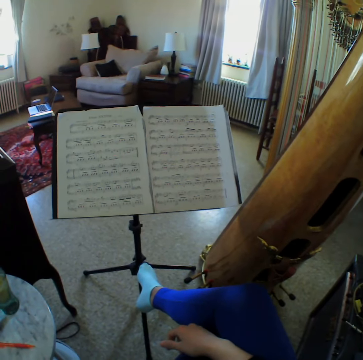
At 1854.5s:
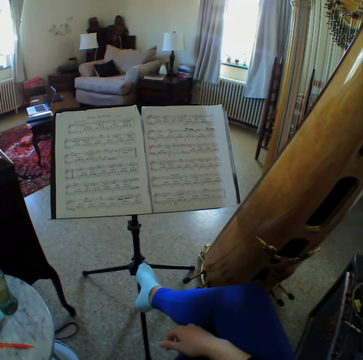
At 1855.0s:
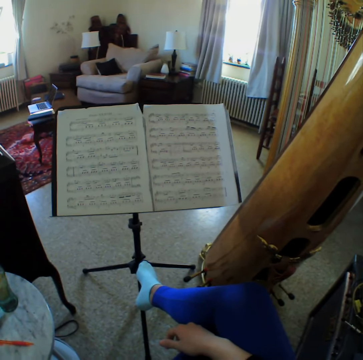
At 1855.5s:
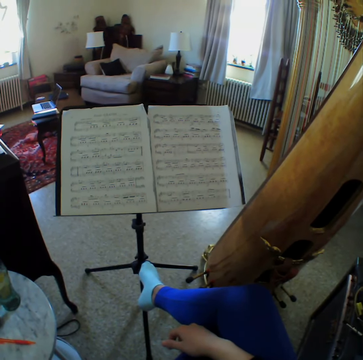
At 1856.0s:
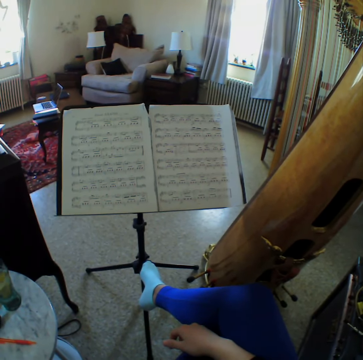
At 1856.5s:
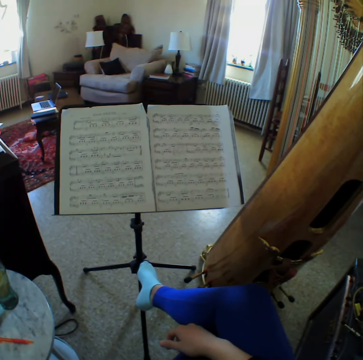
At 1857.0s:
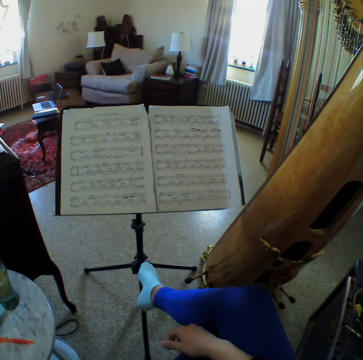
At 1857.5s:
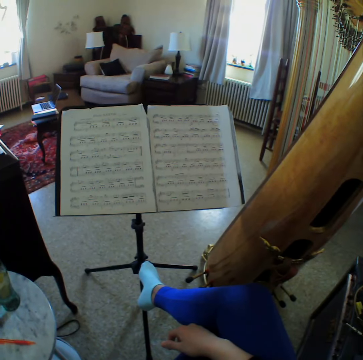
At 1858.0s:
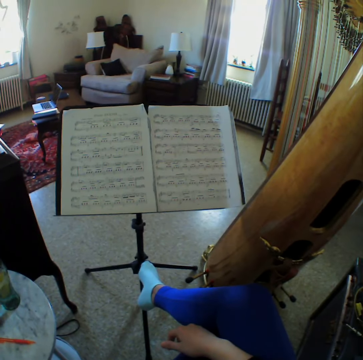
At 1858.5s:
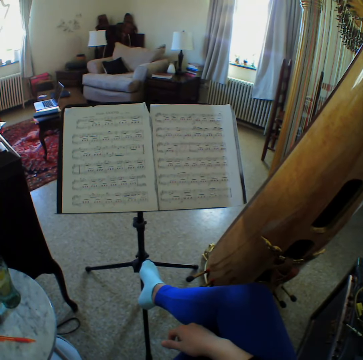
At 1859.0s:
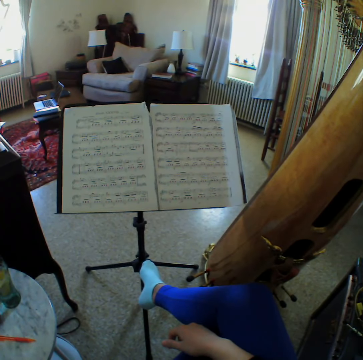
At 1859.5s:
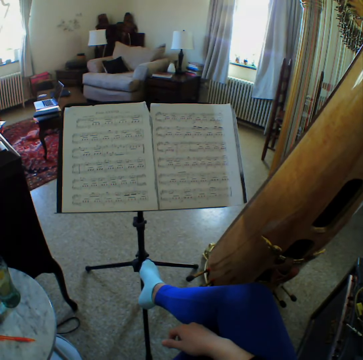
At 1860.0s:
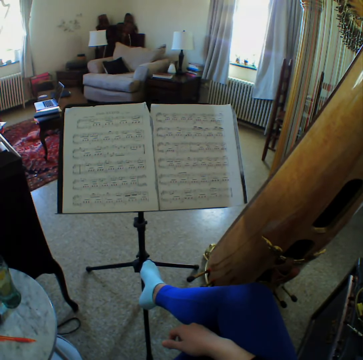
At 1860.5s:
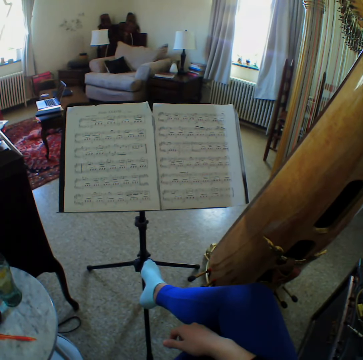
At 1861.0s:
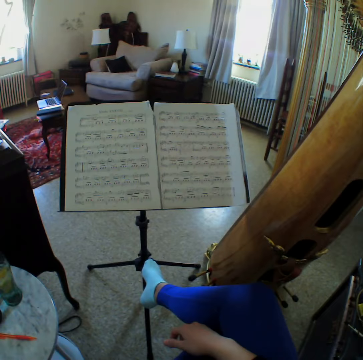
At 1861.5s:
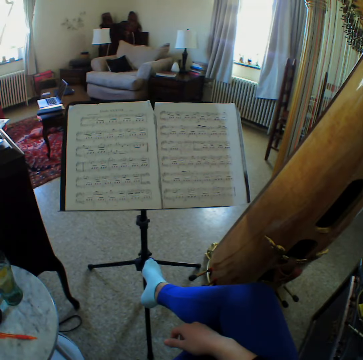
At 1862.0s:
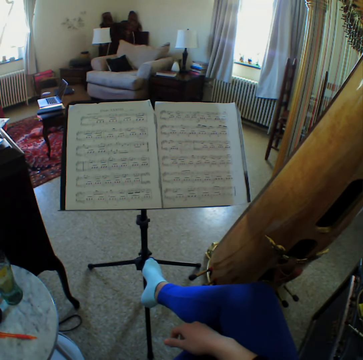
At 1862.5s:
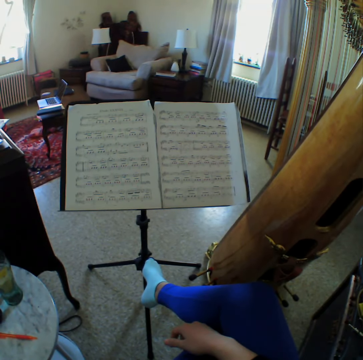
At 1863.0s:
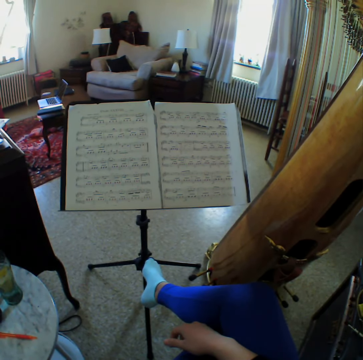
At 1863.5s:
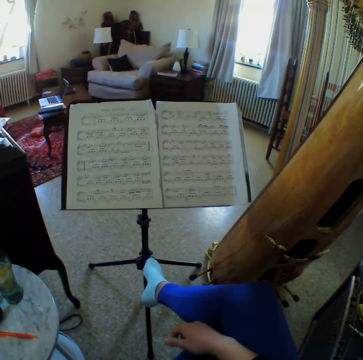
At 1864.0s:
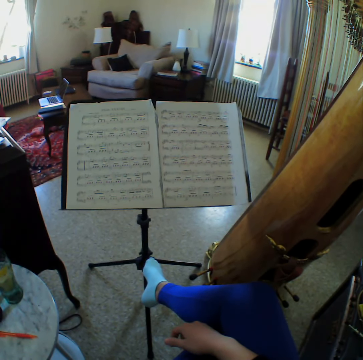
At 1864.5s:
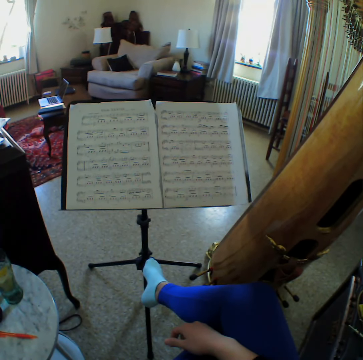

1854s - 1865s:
The camera wearer reads the music paper.

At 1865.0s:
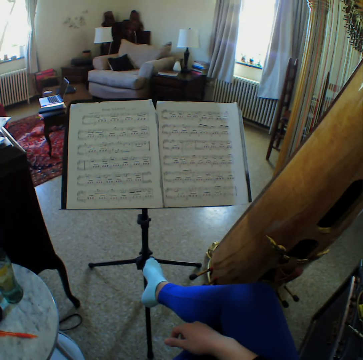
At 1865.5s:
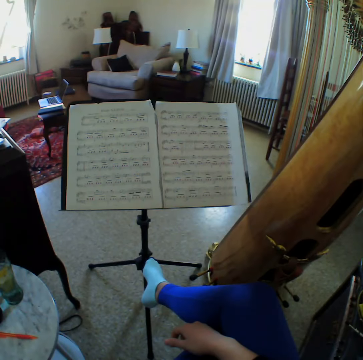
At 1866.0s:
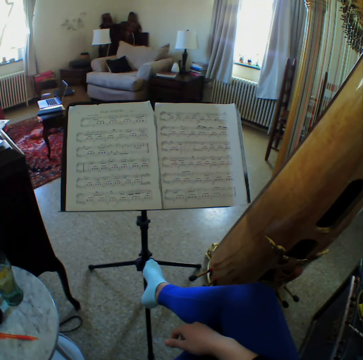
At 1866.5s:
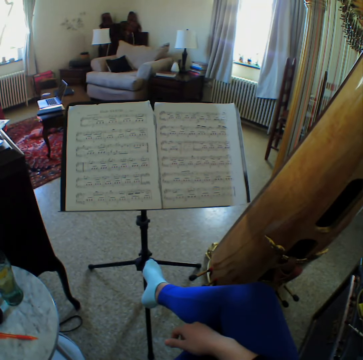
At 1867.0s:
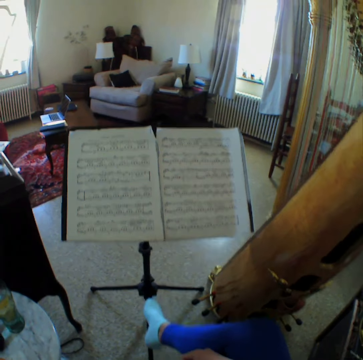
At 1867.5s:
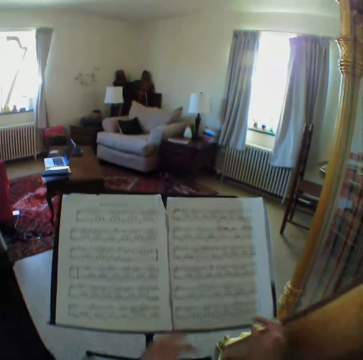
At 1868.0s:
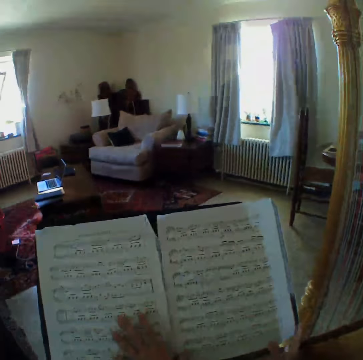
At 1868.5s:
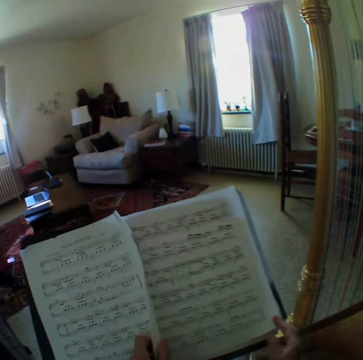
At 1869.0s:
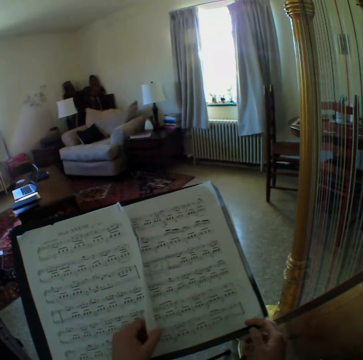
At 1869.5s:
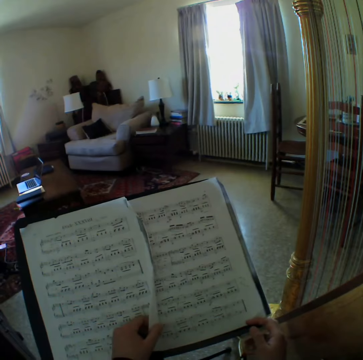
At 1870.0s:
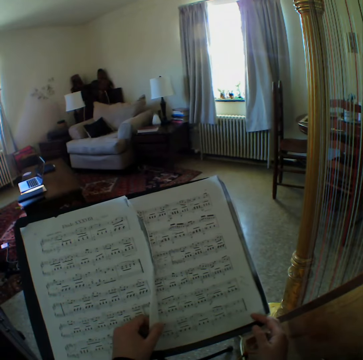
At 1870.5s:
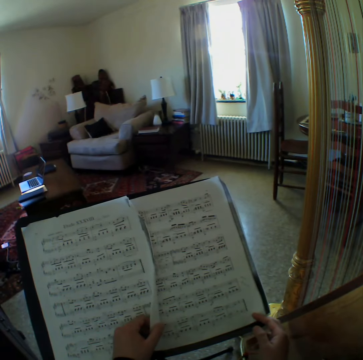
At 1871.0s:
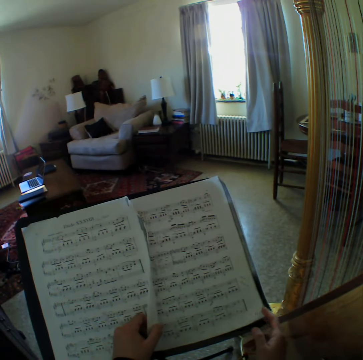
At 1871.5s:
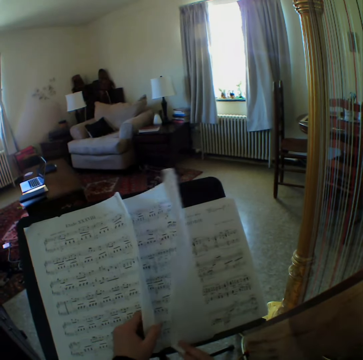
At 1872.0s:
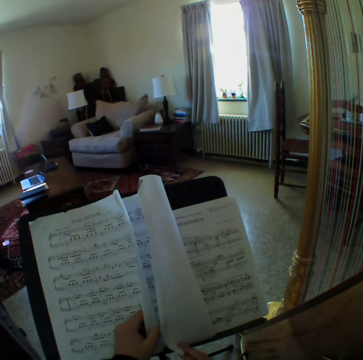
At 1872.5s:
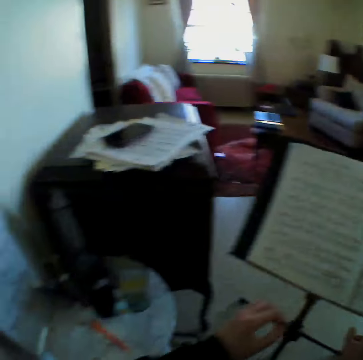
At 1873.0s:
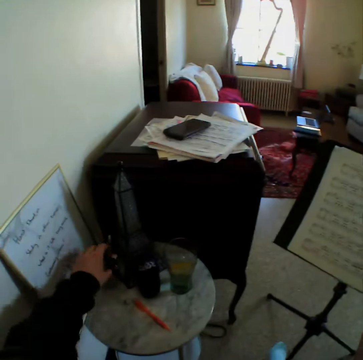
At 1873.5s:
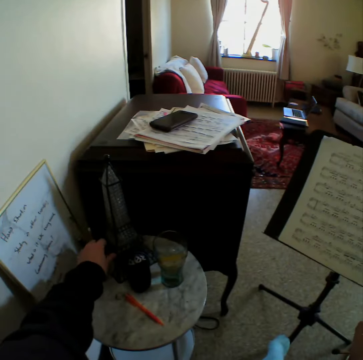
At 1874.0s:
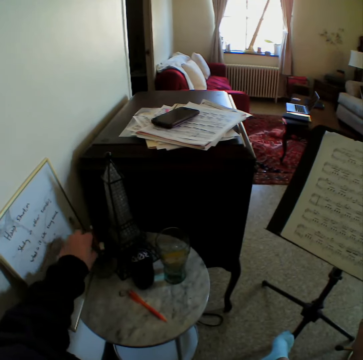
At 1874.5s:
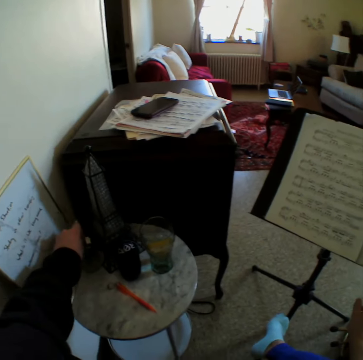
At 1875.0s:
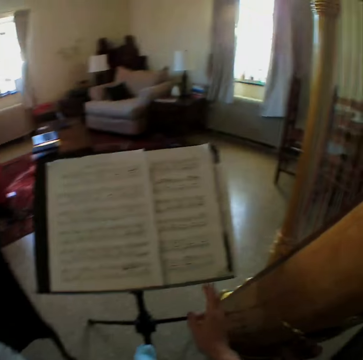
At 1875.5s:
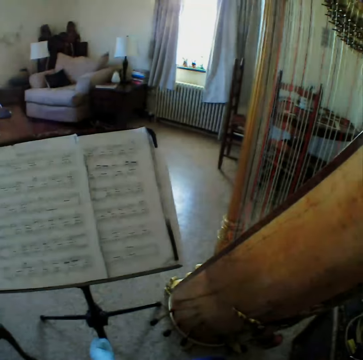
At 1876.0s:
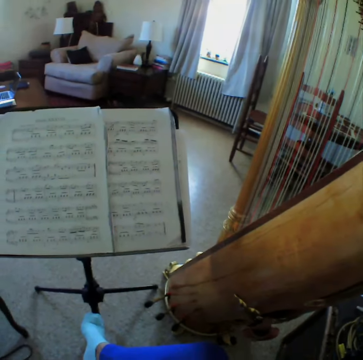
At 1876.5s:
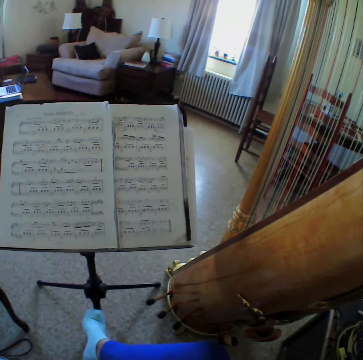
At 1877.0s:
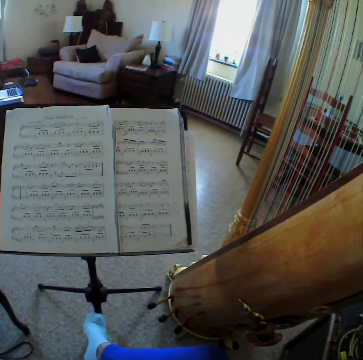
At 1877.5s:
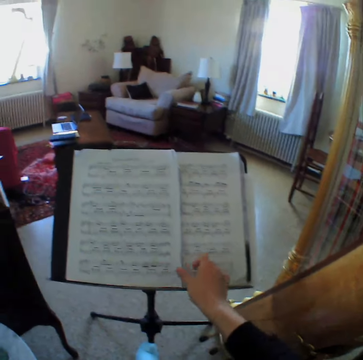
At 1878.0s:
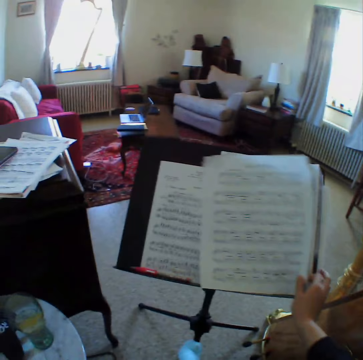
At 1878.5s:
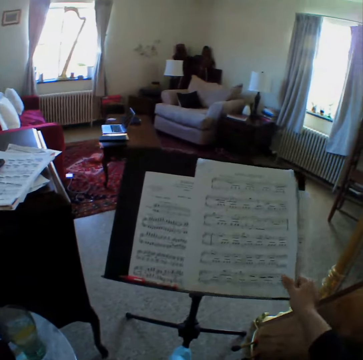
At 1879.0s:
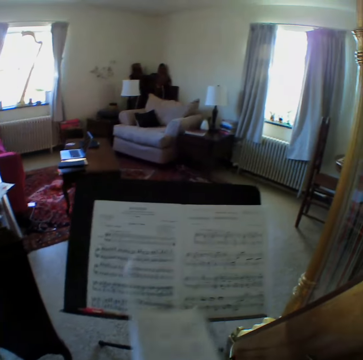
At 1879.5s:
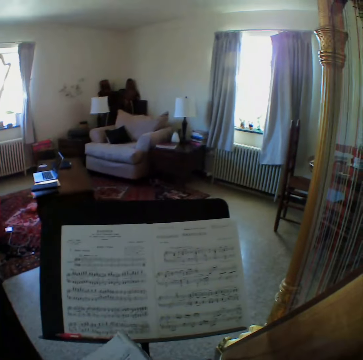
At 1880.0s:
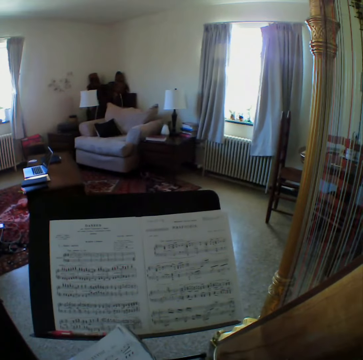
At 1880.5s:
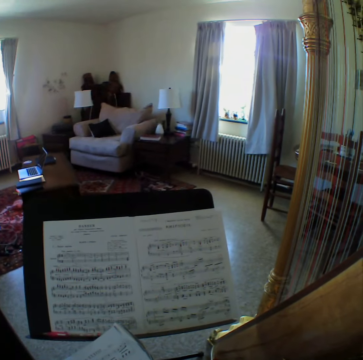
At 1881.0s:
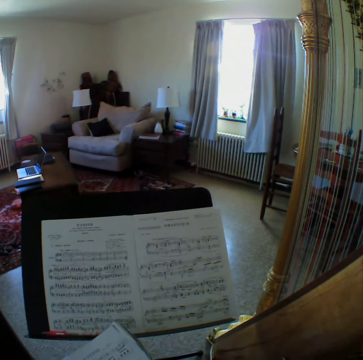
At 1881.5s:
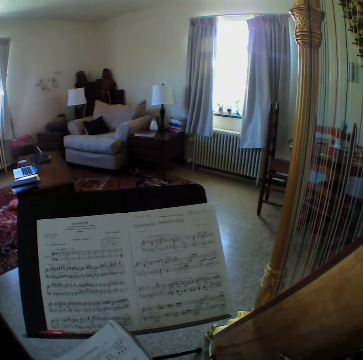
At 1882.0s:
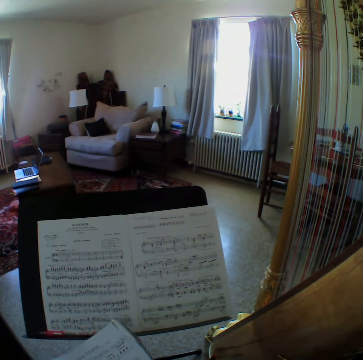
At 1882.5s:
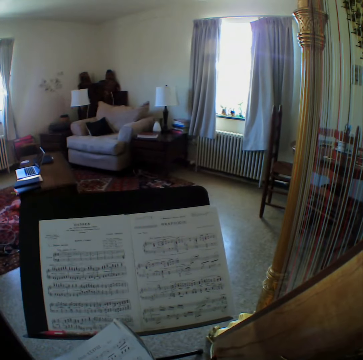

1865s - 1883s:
The camera wearer touches the music sheet on the bookstand. They move the music papers. They read the music paper. They hold something. They touch a marker. They read the music paper. They adjust the music sheet. They take the music paper. They read the music paper.

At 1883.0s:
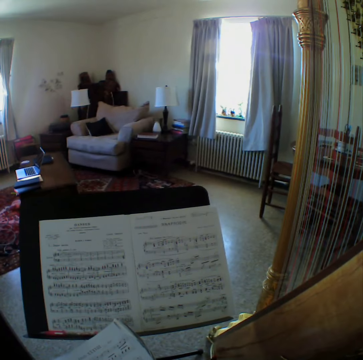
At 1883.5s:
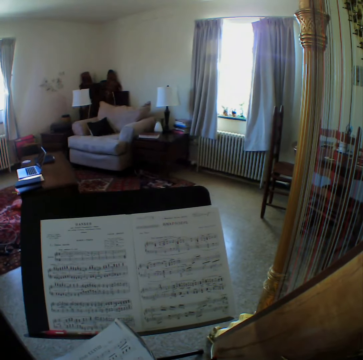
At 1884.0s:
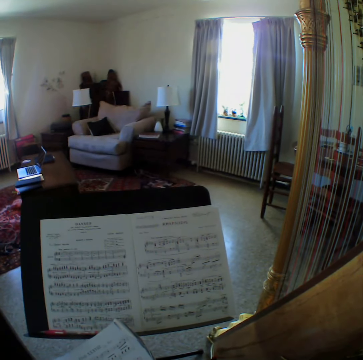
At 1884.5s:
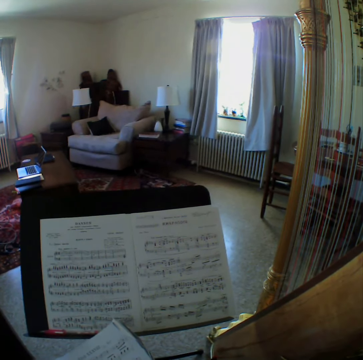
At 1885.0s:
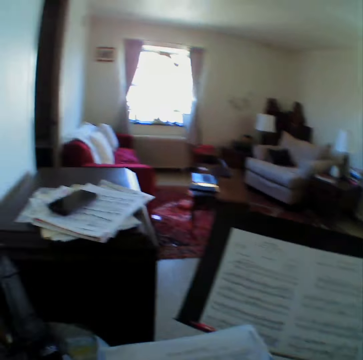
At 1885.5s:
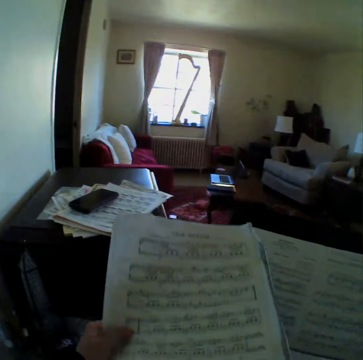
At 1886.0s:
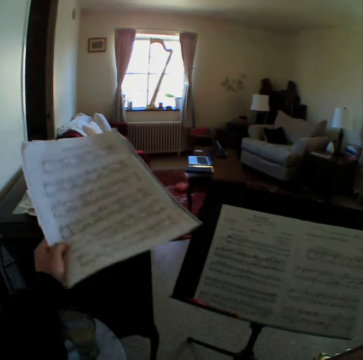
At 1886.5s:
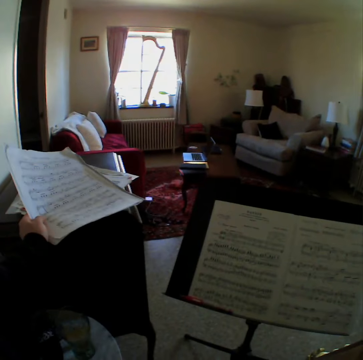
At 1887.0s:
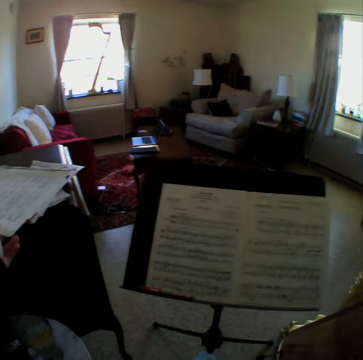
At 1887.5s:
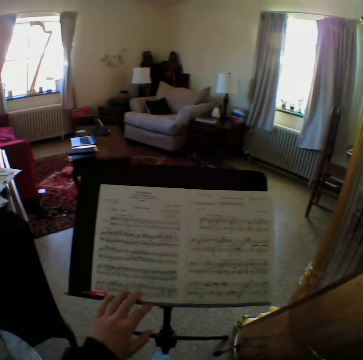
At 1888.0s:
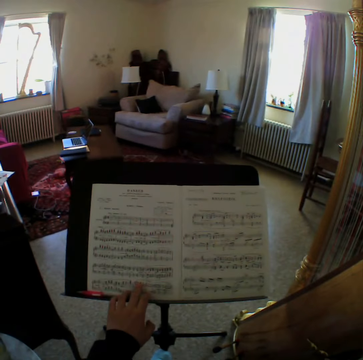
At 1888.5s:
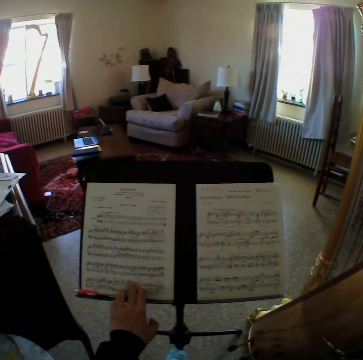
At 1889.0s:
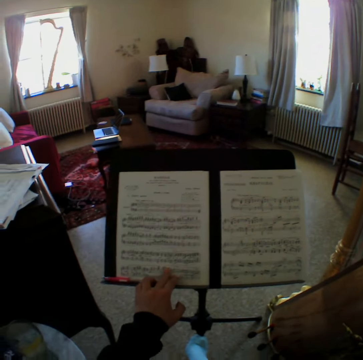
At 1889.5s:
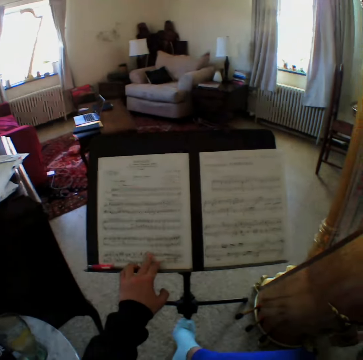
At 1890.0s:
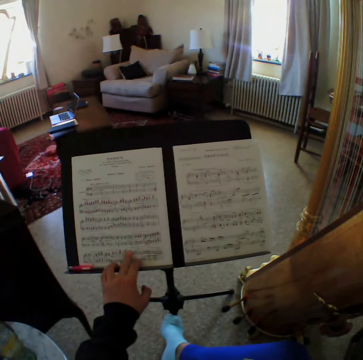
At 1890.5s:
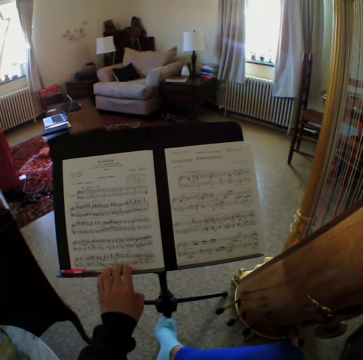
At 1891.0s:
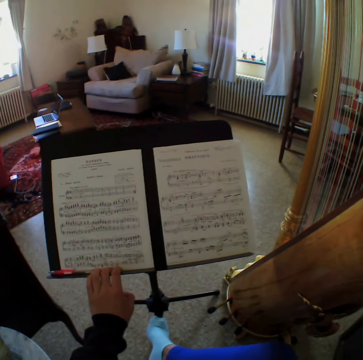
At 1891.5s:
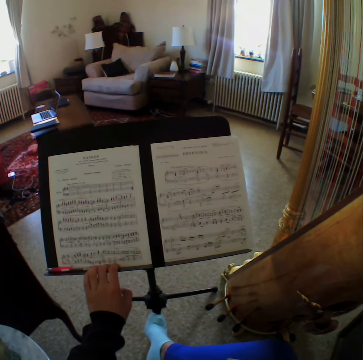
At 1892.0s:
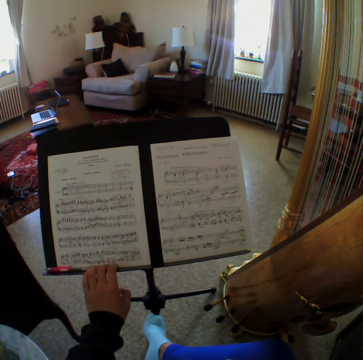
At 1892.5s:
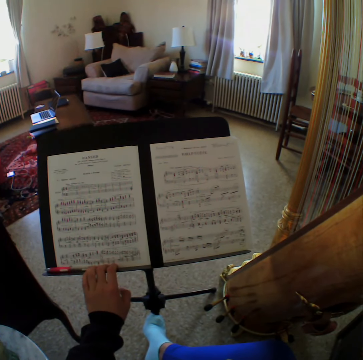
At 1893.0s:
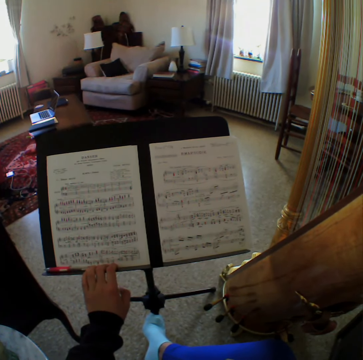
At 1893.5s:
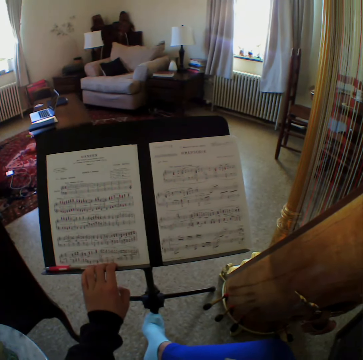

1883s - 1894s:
The camera wearer places the music papers on the table. They move the music papers. They read the music paper.
